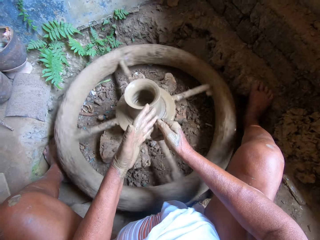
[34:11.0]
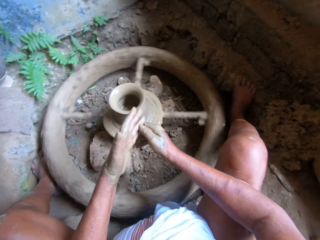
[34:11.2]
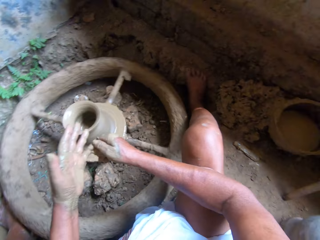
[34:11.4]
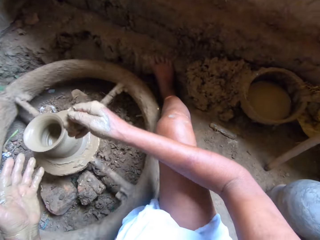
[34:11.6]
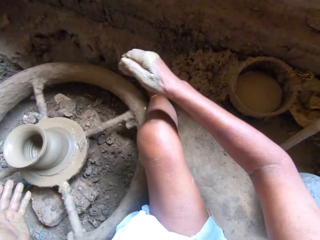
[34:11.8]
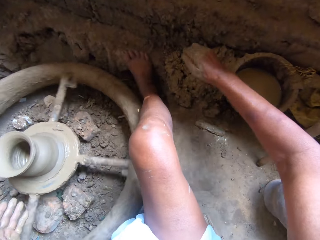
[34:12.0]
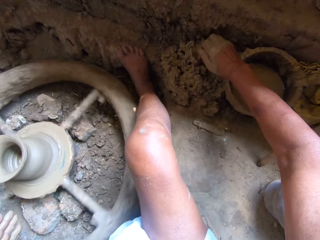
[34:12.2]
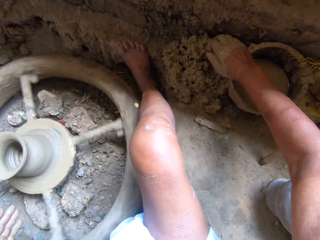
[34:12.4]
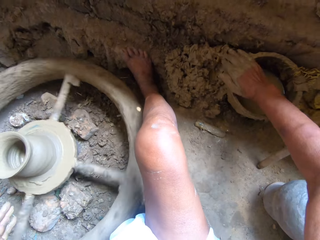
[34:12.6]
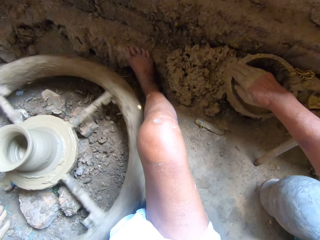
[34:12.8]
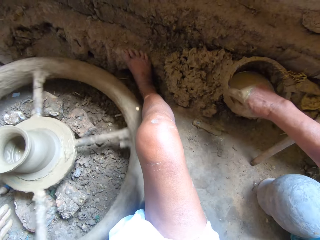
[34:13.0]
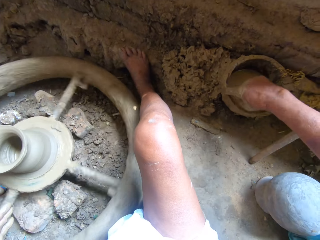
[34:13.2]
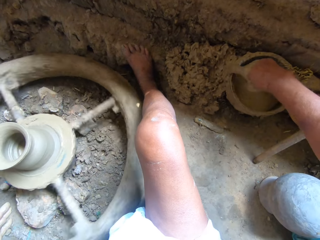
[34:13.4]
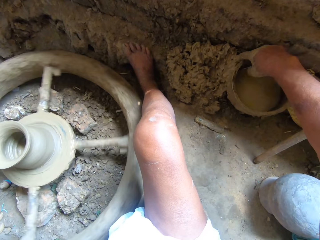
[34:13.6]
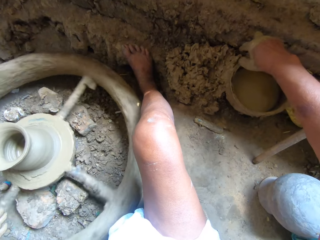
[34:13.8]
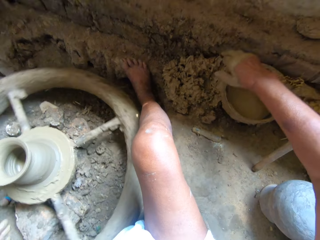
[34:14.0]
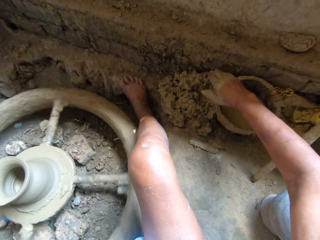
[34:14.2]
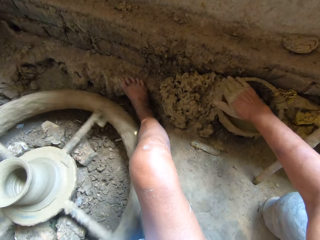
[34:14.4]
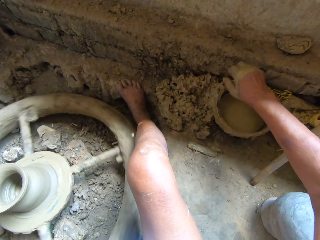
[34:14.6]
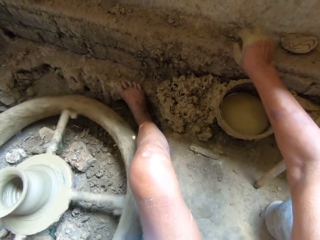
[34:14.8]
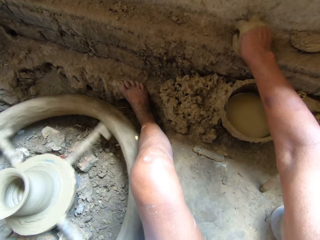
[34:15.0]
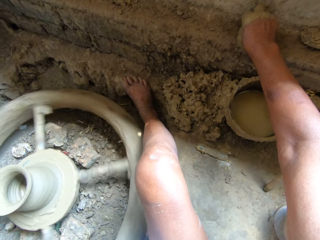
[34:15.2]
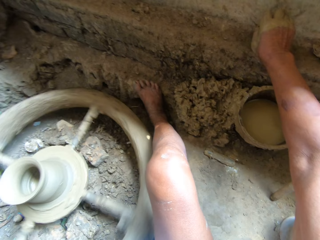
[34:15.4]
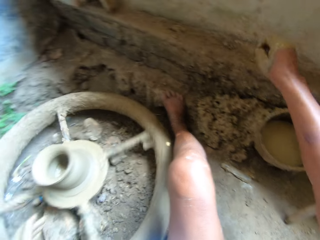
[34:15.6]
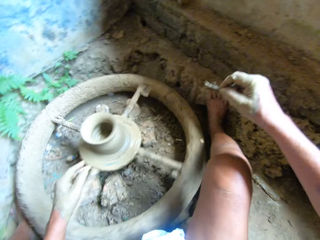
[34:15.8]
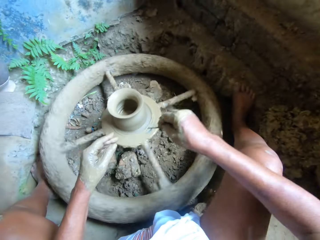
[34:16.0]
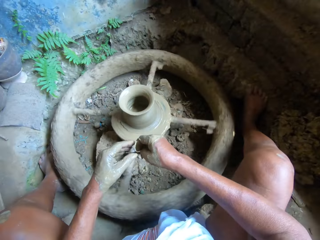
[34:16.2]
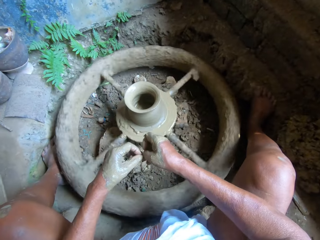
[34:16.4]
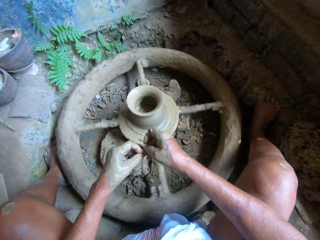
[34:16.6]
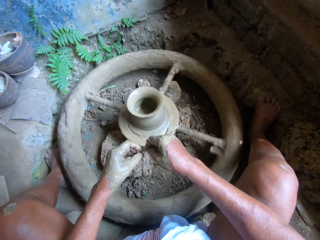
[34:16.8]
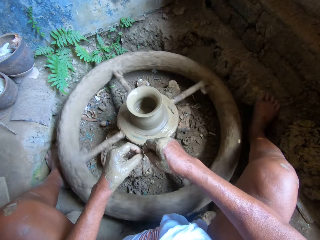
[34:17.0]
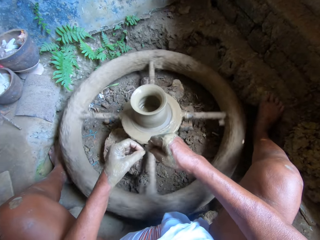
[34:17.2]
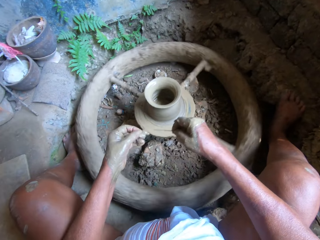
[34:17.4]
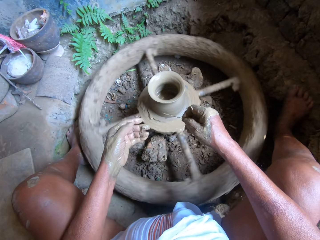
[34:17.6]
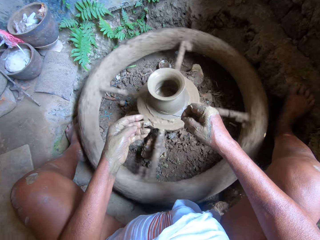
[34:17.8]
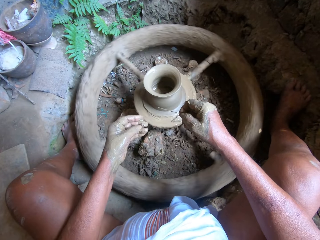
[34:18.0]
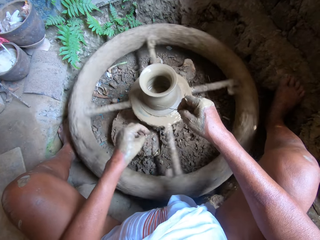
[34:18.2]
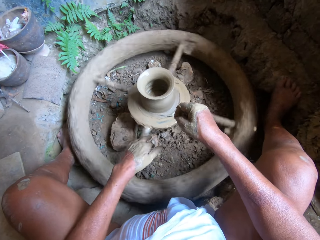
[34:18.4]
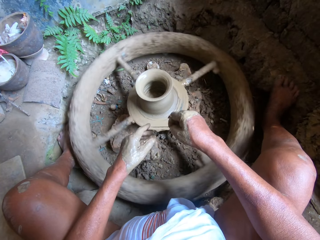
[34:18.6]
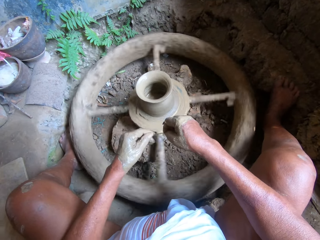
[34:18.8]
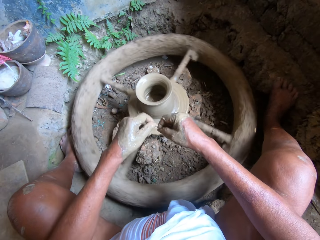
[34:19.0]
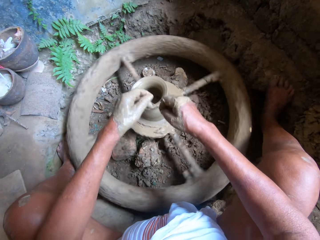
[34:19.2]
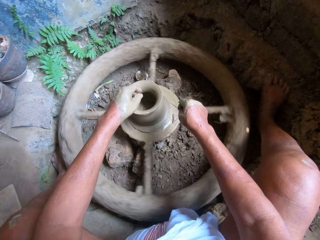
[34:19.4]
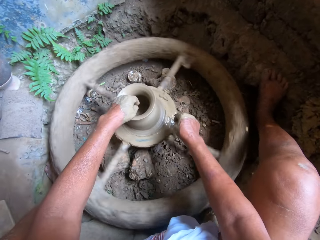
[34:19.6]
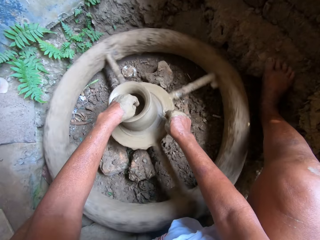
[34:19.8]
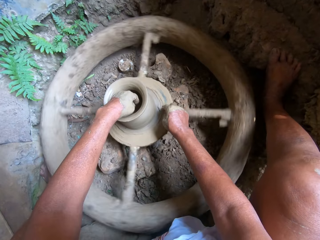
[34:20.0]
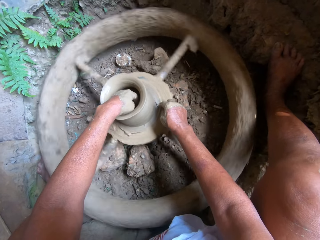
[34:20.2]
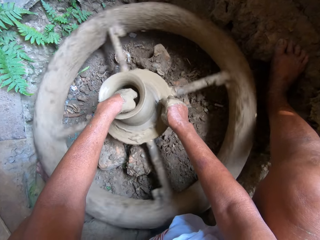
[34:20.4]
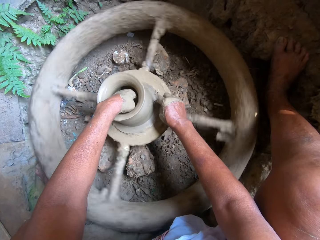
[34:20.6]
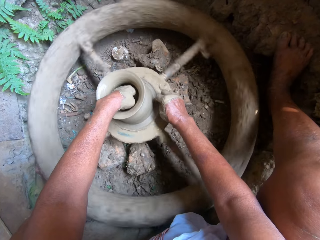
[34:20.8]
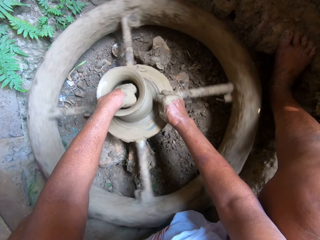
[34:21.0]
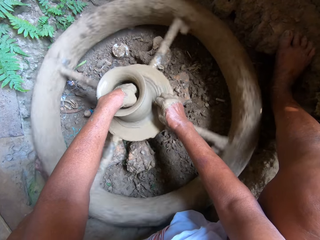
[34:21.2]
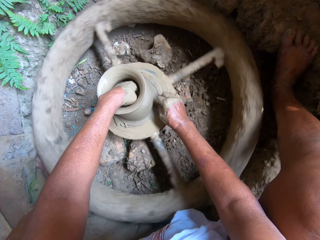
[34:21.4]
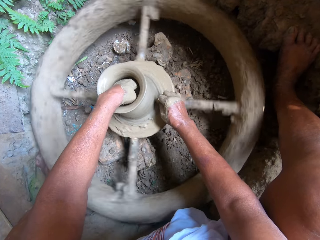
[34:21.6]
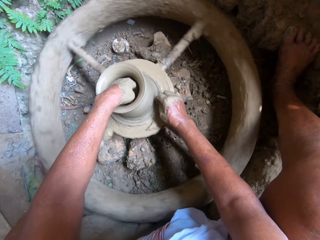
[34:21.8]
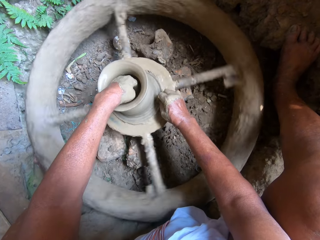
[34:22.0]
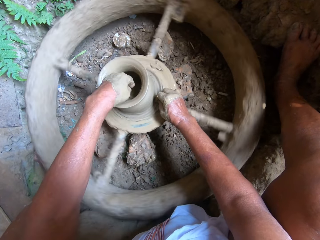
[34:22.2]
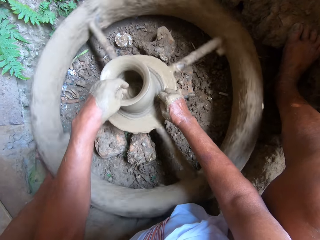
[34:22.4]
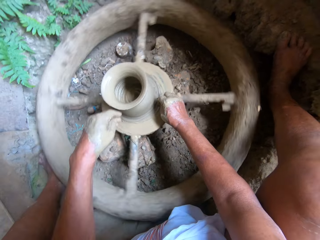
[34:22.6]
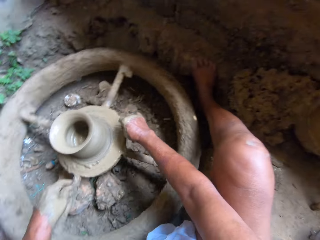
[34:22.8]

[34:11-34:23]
The camera wearer rubs the clay on the bowl of water on the ground with her right hand. She picks up a needle from the wall with her right hand. She holds the needle with both hands. She removes clay from the needle with her left hand. She holds the needle with her right hand. She flings the clay on the ground with her left hand. She holds the needle with both hands. She holds the needle with her right hand. She holds the clay on the pottery wheel with her left hand. She detaches the clay from the pottery wheel with the needle in her right hand. She passes a piece of metal through the vessel.

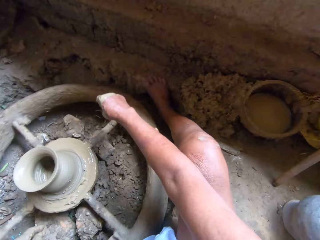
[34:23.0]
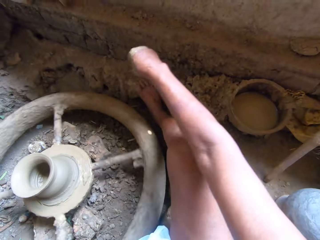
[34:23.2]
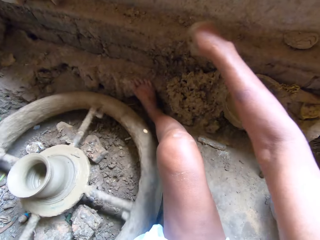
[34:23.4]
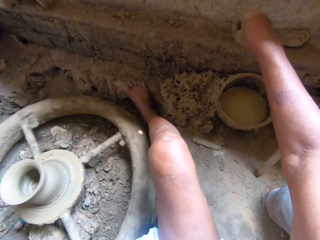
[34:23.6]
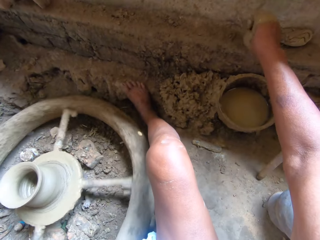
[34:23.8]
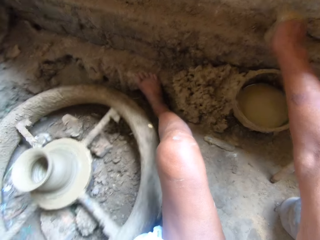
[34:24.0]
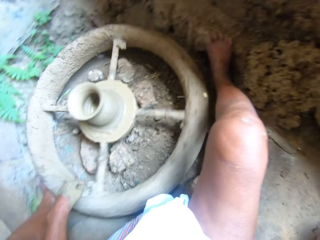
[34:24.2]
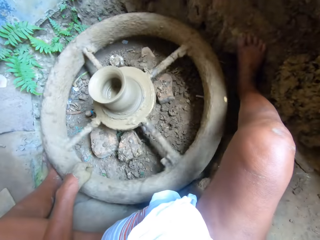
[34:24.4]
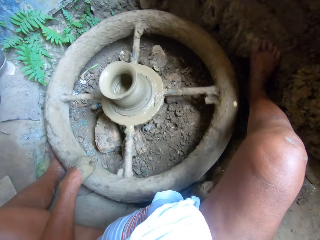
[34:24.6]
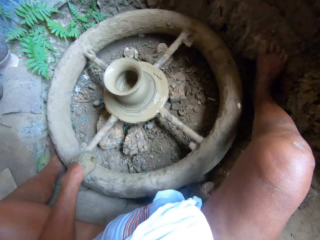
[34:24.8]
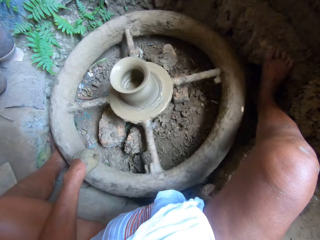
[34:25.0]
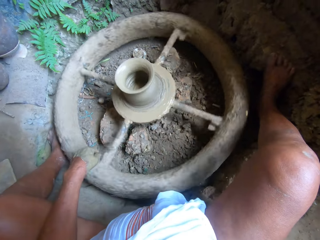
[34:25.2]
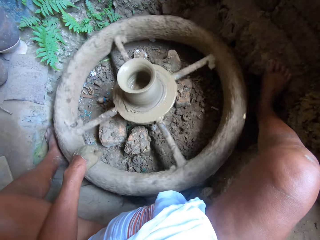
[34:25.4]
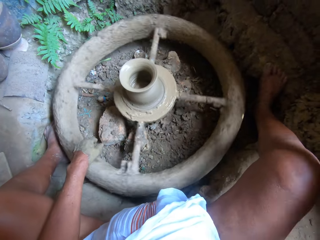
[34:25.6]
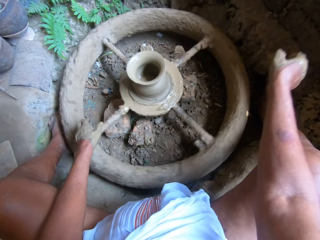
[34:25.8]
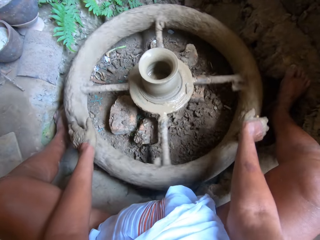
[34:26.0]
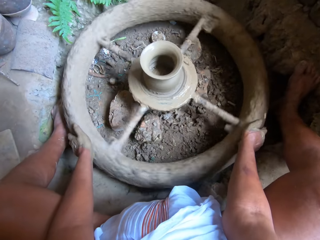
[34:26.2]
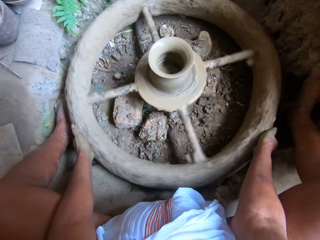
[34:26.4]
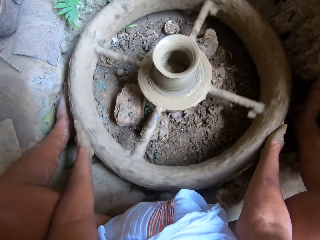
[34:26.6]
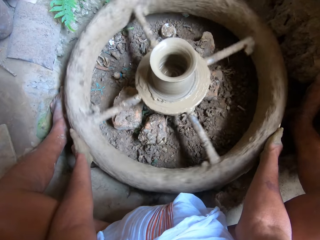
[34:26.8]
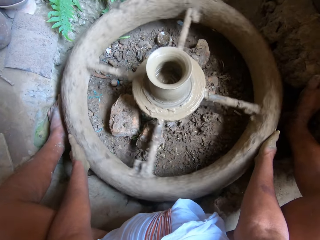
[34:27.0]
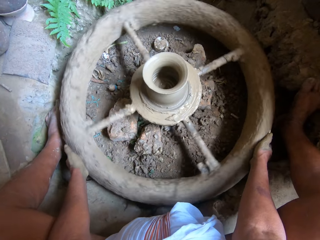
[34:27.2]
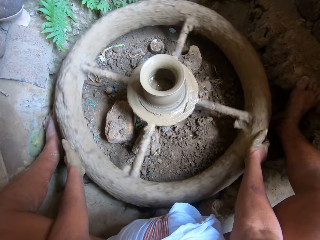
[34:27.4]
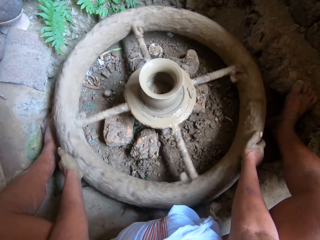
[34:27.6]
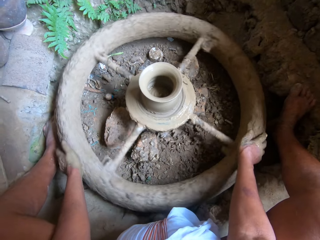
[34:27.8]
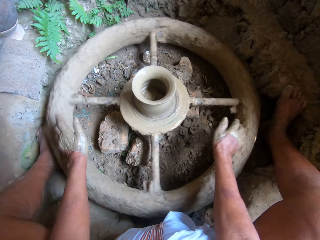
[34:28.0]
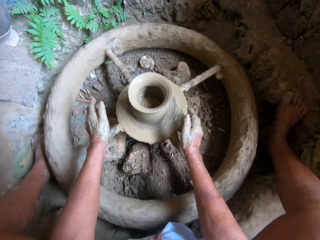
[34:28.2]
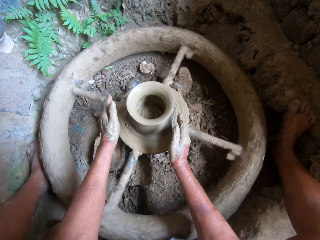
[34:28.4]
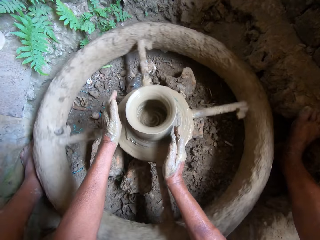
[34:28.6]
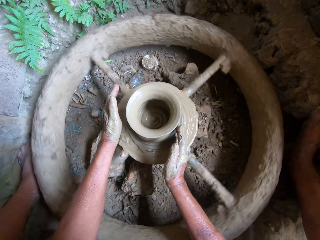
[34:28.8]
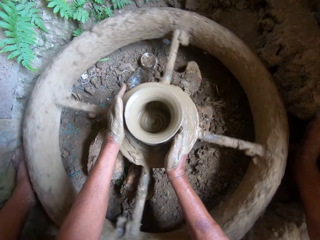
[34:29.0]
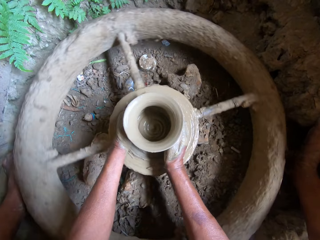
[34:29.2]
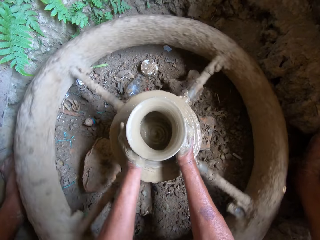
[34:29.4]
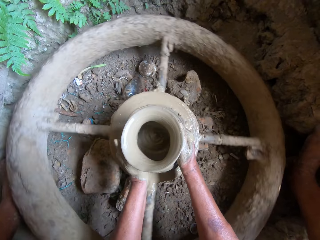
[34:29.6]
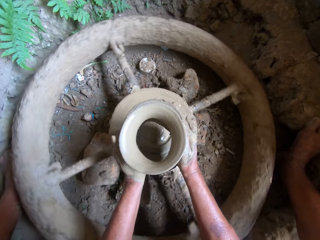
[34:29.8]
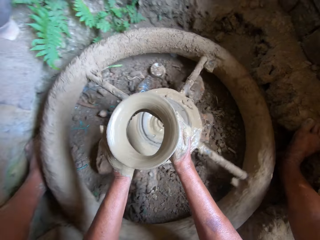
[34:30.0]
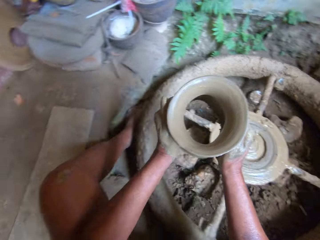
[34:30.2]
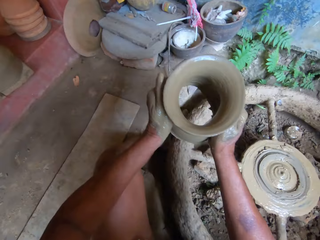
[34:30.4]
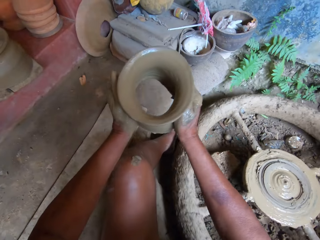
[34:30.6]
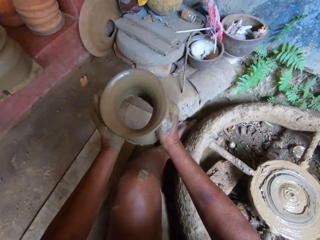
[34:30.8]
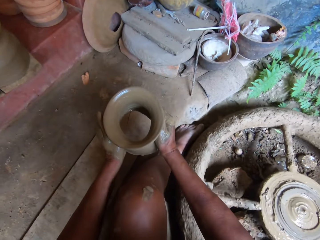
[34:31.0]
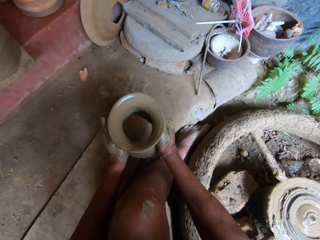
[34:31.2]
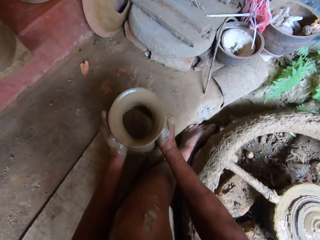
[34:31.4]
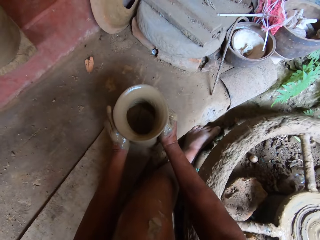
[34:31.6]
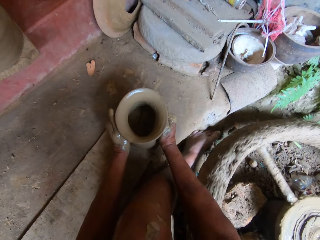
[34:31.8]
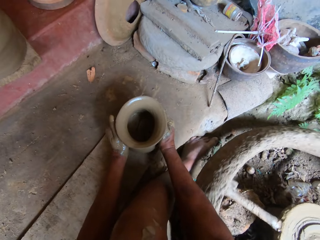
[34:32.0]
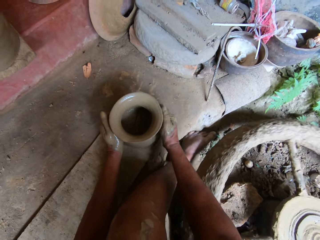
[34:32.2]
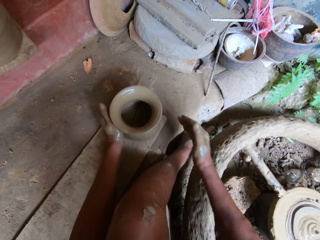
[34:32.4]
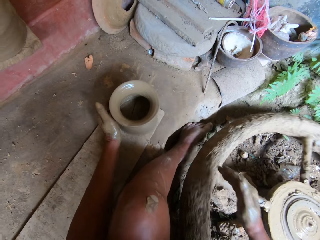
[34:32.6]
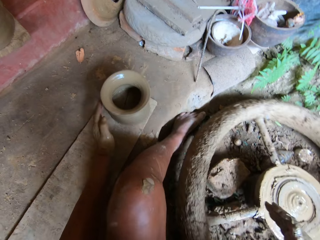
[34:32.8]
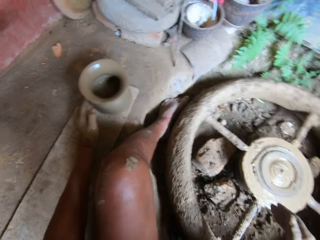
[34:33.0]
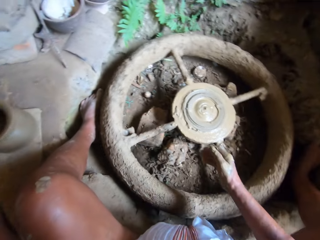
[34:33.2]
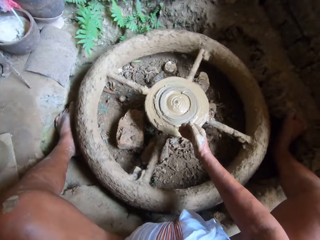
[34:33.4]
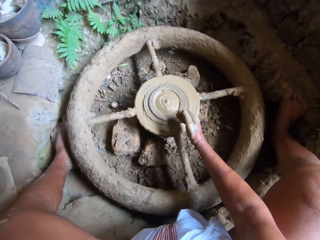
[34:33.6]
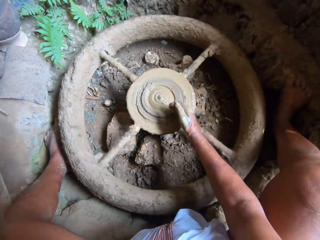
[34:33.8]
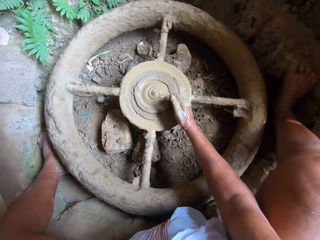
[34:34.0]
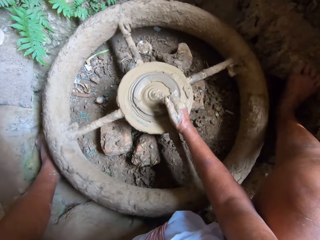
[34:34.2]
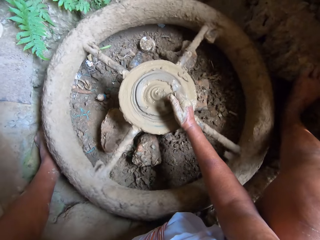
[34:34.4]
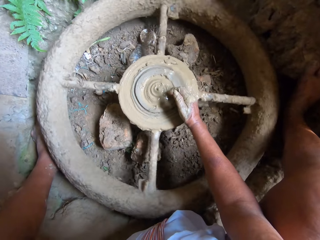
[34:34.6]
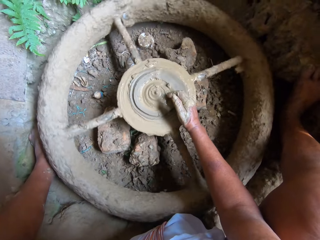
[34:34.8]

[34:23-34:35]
The camera wearer places the needle on the wall with her right hand. She holds the pottery wheel on the ground with both hands. She stops the pottery wheel on the ground with both hands. She holds the clay on the pottery wheel with both hands. She carries the clay from the pottery wheel with both hands. She places the clay on the wood plank on the floor with both hands. She packs the clay from the pottery wheel with her right hand.
